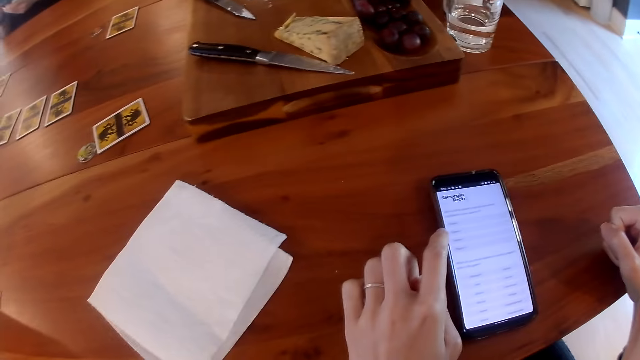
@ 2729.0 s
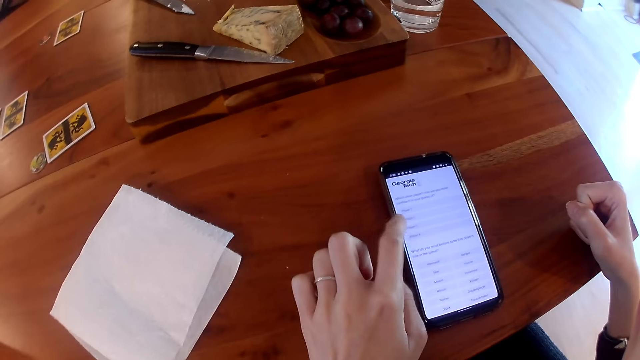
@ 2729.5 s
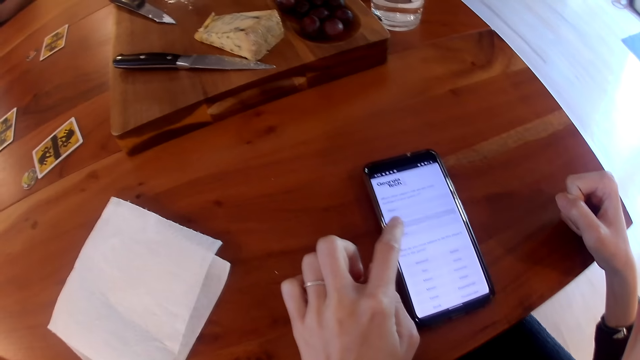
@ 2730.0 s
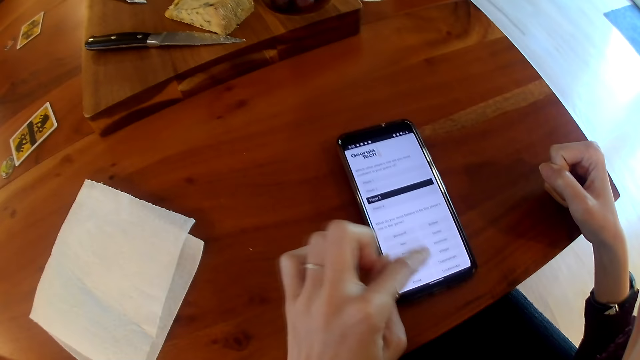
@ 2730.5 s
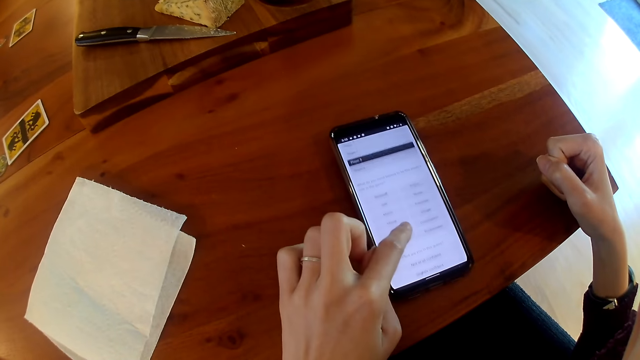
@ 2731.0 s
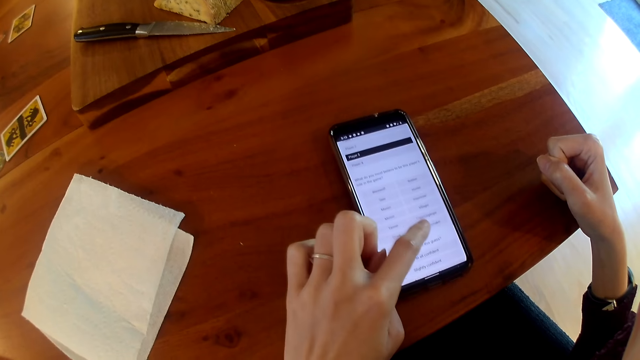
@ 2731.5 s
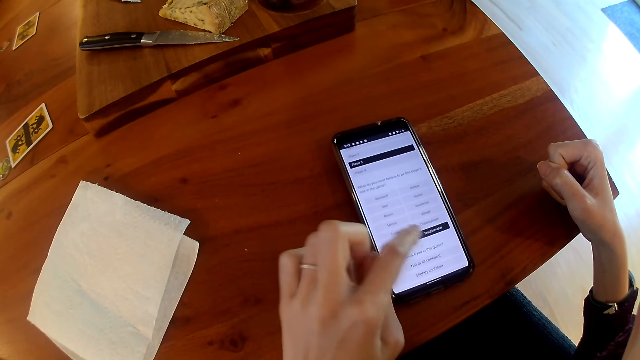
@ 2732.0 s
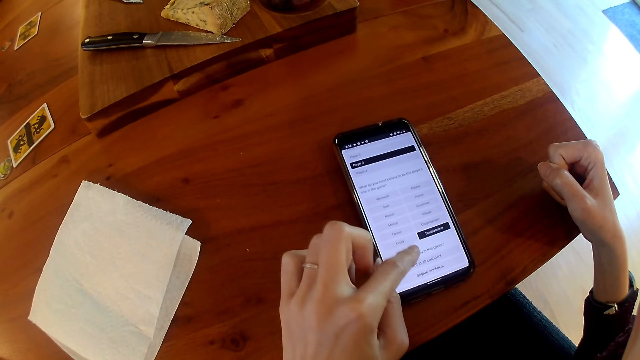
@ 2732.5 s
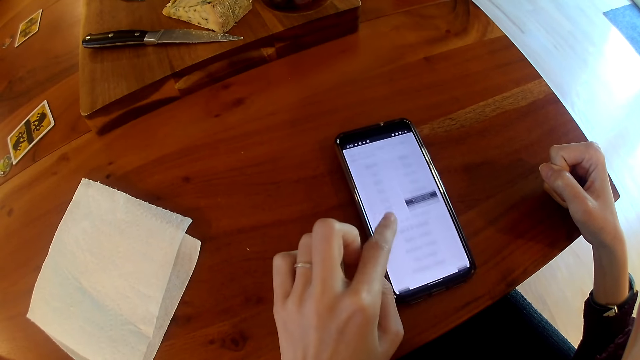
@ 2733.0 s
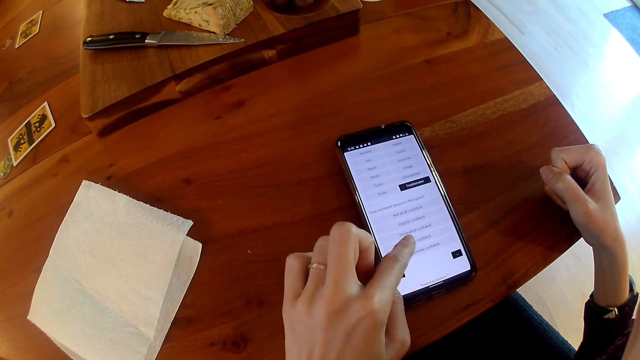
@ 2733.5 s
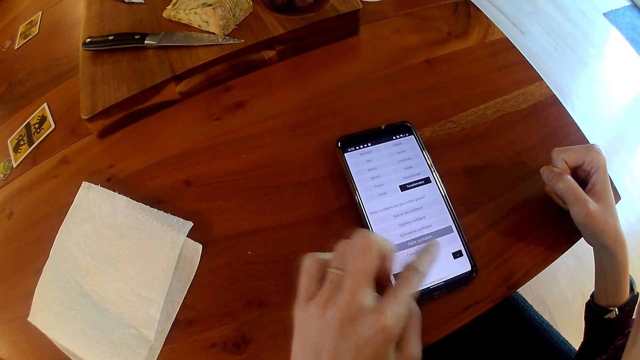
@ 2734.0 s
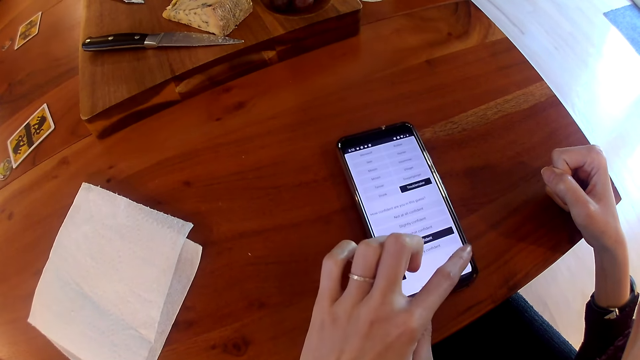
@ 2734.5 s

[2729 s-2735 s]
The camera wearer operates the phone. She presses the phone with her left index finger.

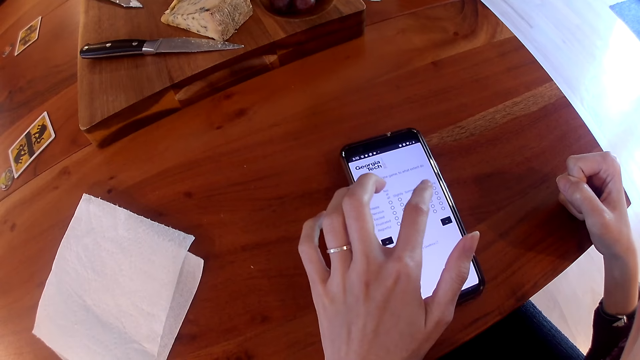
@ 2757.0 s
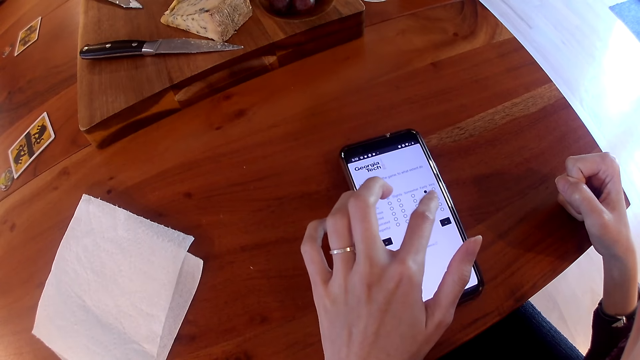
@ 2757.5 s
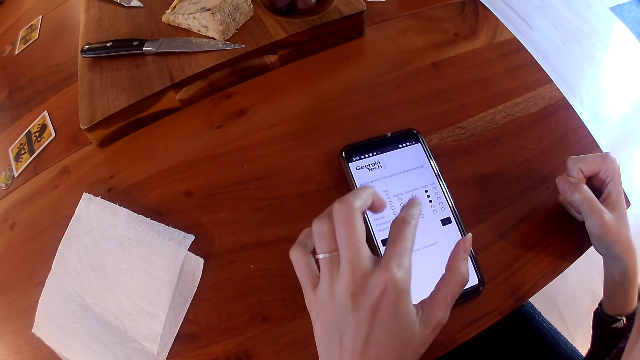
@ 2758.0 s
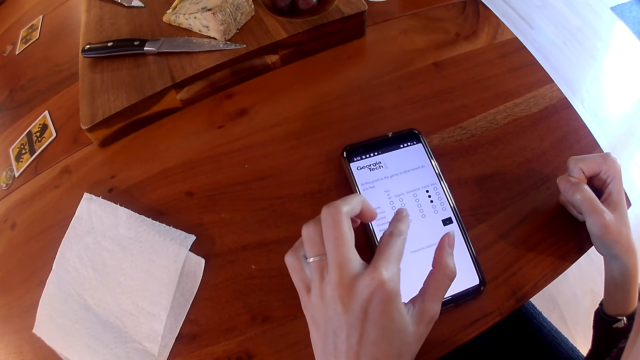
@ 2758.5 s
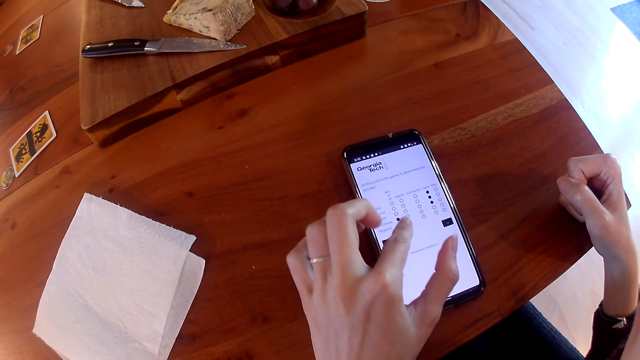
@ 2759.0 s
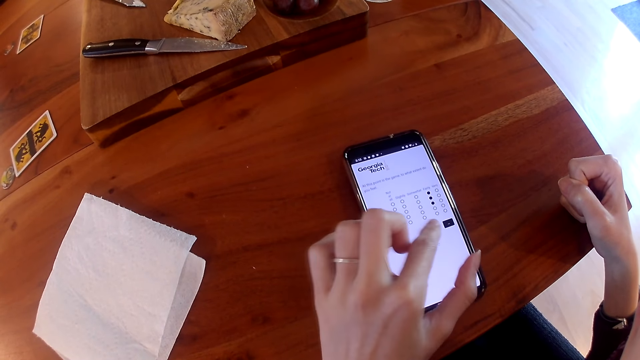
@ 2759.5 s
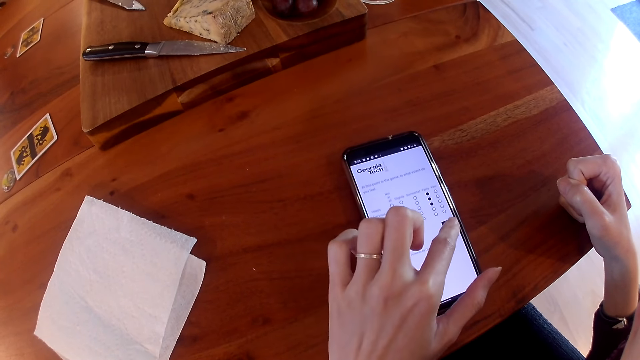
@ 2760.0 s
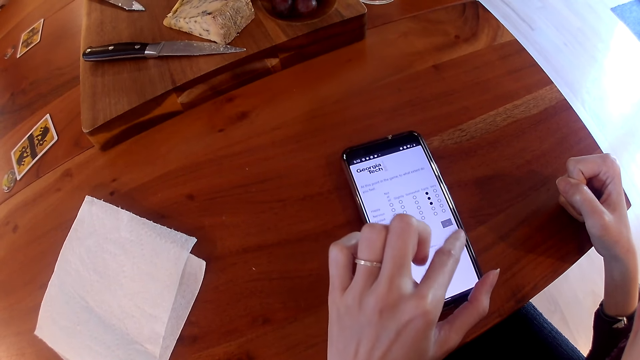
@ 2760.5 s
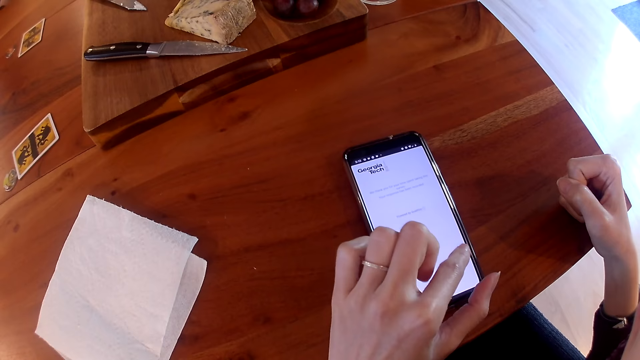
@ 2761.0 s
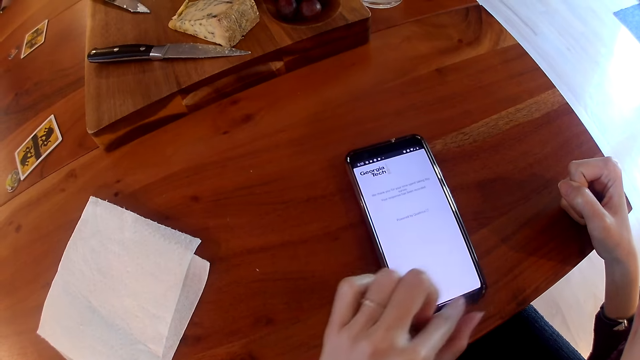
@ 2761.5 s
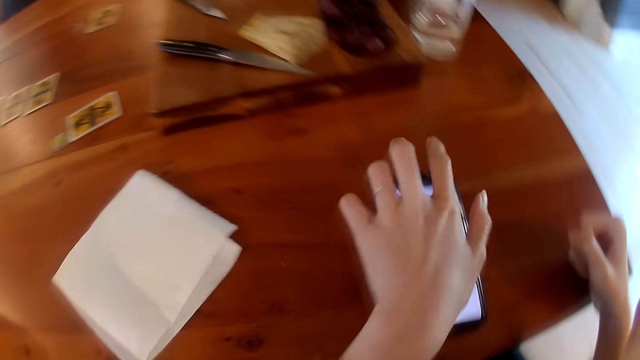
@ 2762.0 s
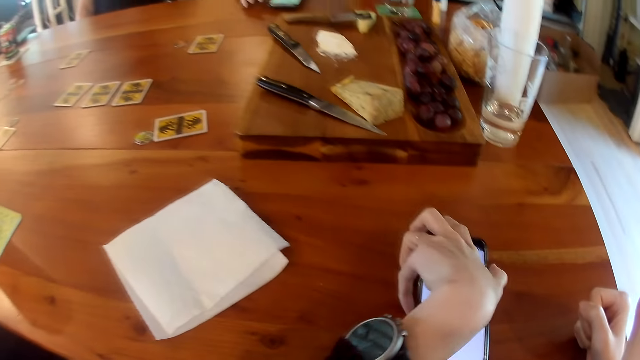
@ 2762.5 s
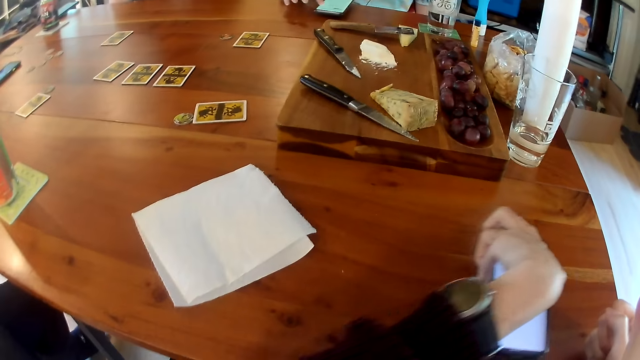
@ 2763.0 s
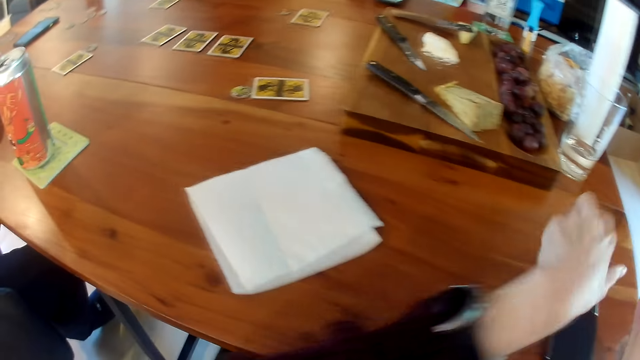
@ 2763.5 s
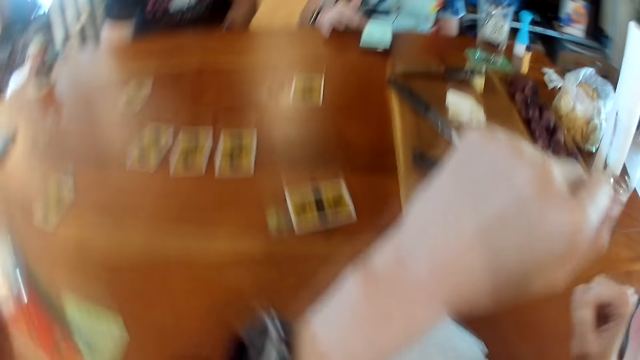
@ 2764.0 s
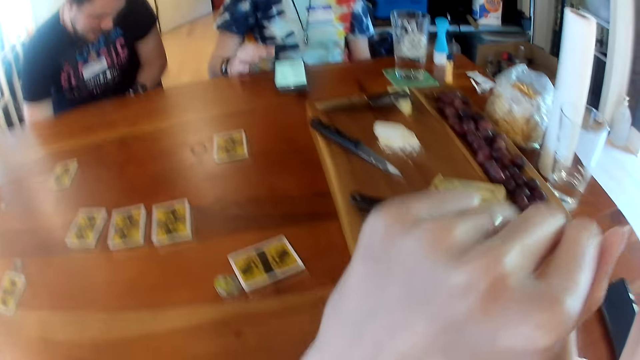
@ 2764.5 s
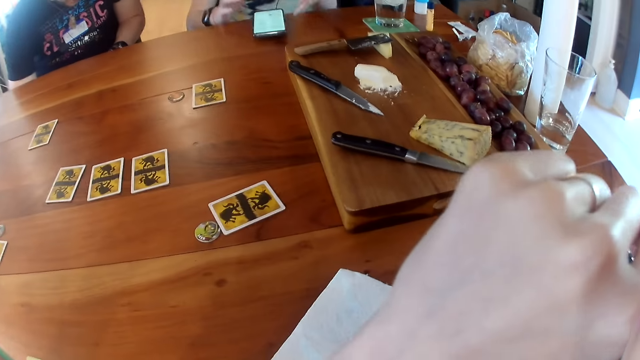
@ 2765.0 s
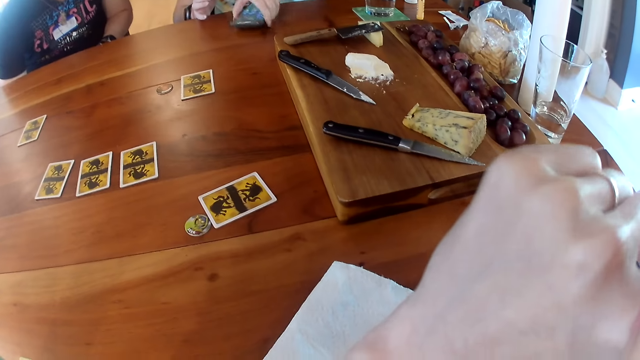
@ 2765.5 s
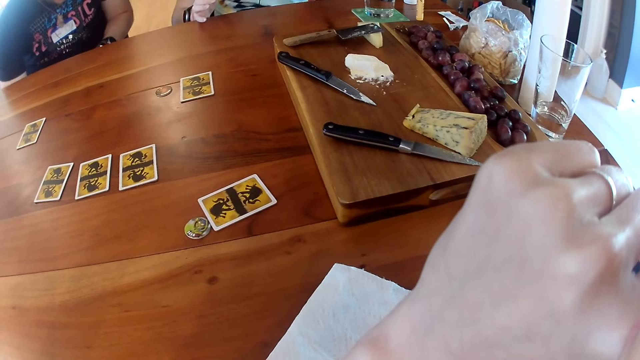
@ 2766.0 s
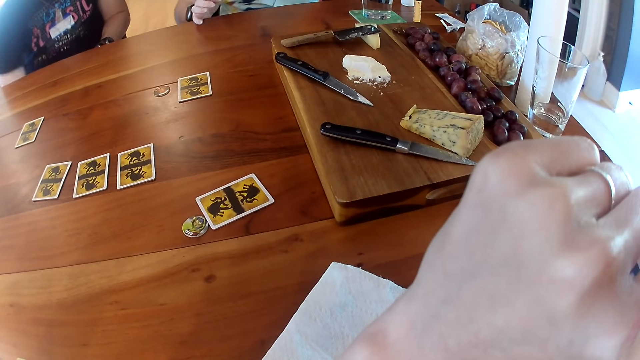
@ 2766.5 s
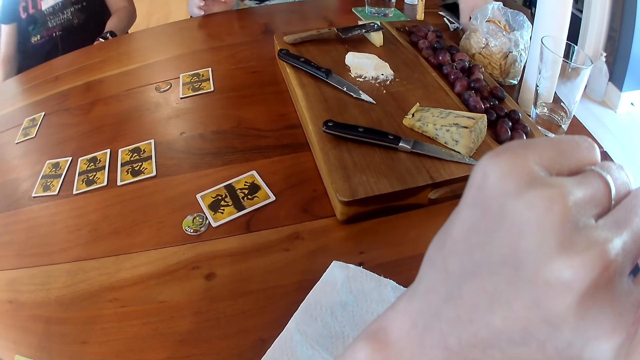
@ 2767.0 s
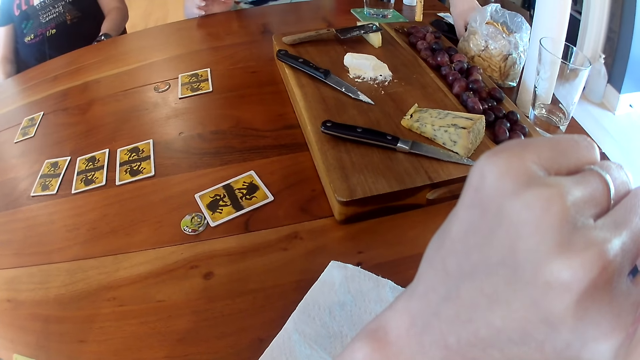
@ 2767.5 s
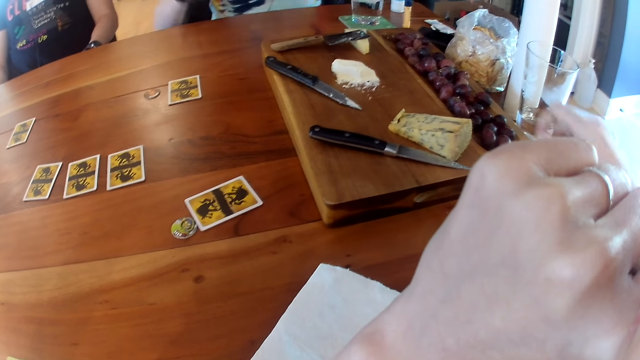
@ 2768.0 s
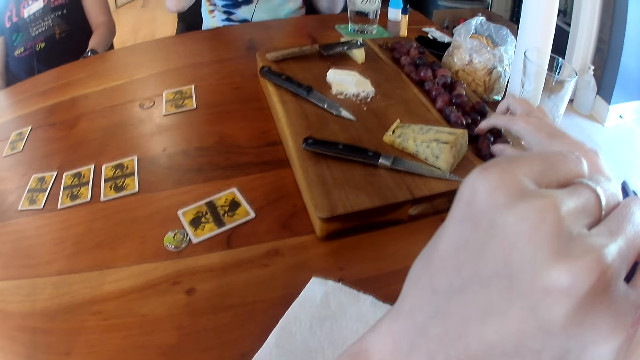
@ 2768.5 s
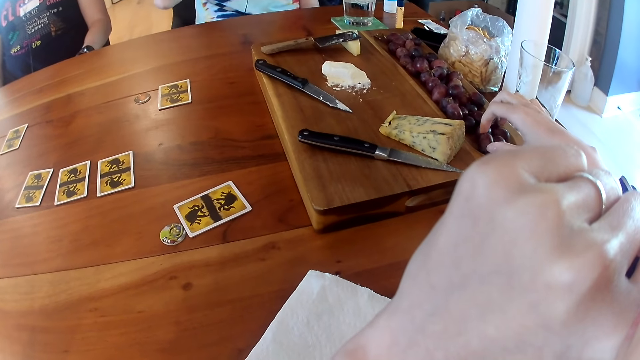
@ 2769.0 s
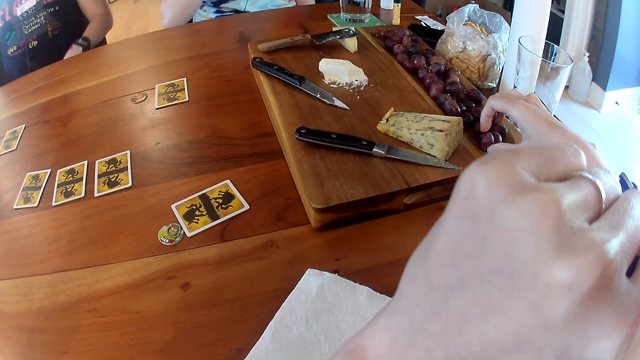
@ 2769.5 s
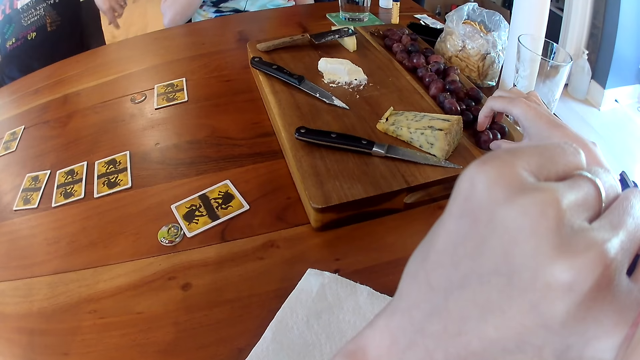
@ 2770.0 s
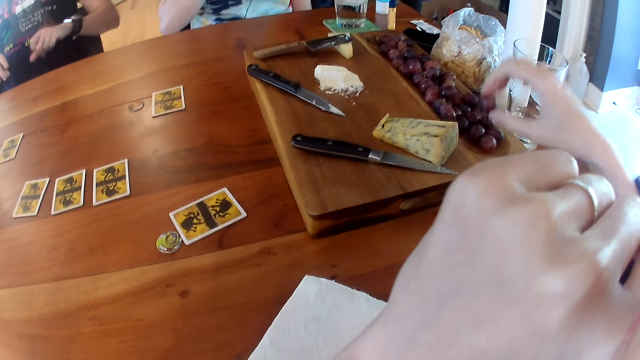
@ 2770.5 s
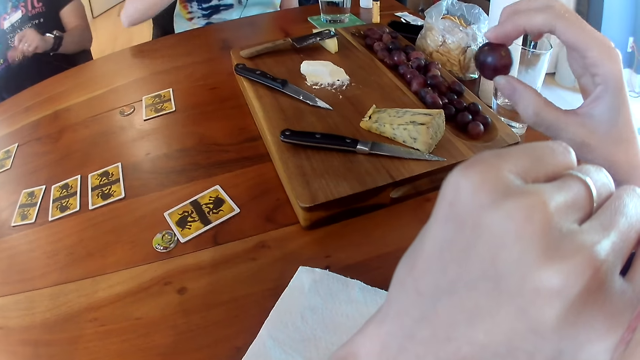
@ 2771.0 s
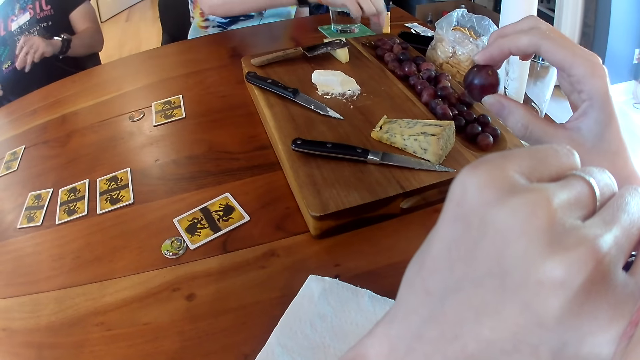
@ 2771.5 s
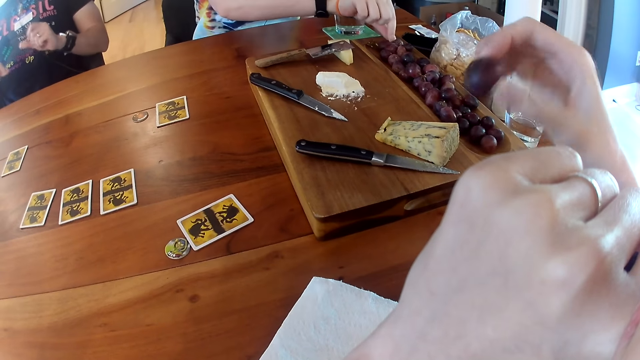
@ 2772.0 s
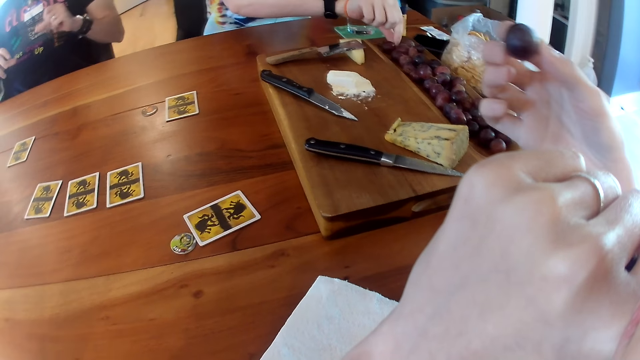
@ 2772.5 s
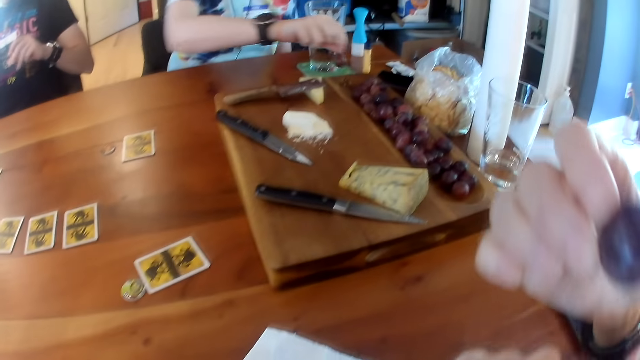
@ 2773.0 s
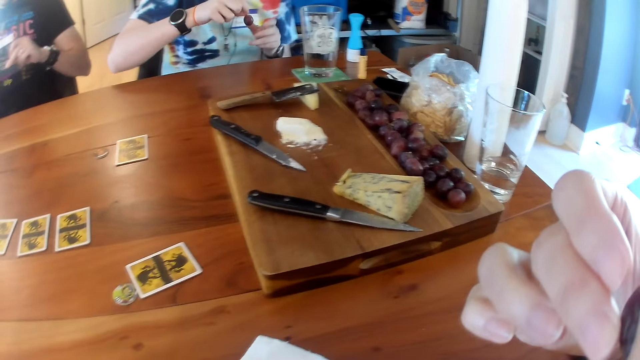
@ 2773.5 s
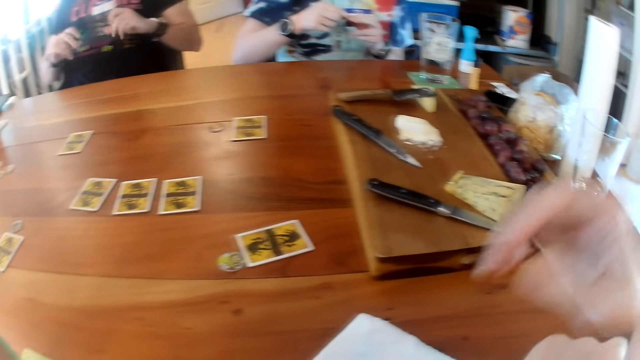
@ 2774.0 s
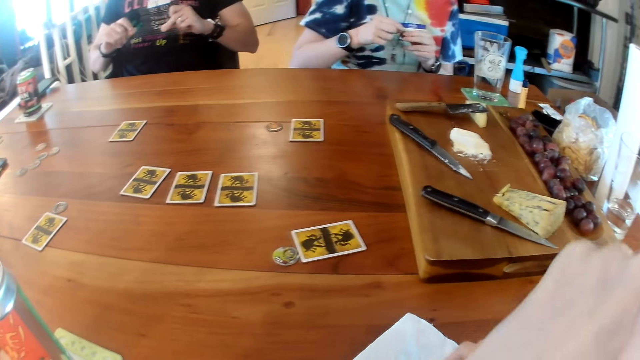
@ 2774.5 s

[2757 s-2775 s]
The man interacts with the woman. The camera wearer moves the phone on the table with her left hand. The woman interacts with the man. The woman moves a phone on the table with her left hand. The camera wearer stares at the table. She picks a grape from a tray on the table with her right hand. The man snaps his fingers over the table. The woman picks a grape from the tray on the table with her right hand. The camera wearer eats the grape in her right hand. The woman removes a branch from the grape with her right hand.
